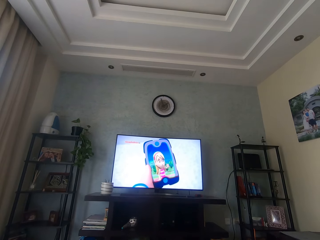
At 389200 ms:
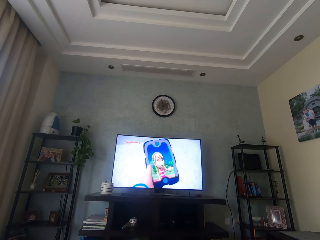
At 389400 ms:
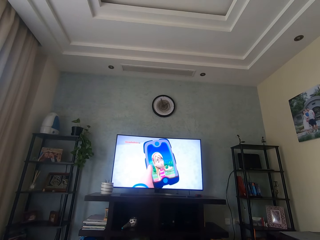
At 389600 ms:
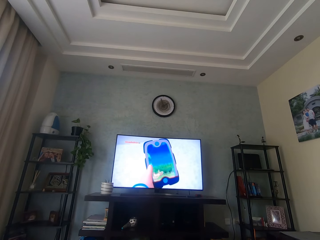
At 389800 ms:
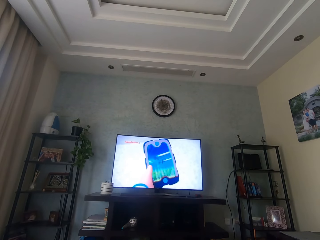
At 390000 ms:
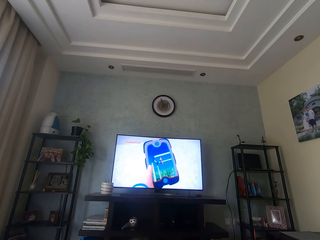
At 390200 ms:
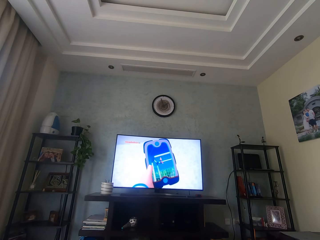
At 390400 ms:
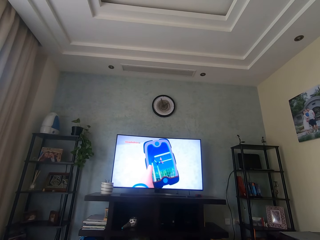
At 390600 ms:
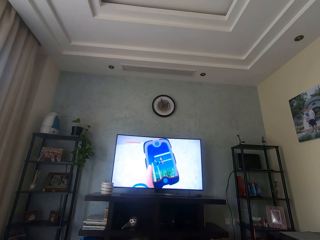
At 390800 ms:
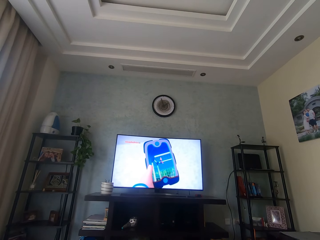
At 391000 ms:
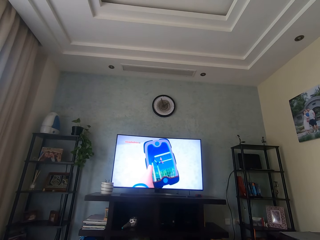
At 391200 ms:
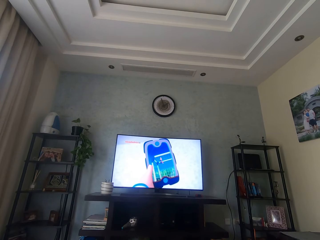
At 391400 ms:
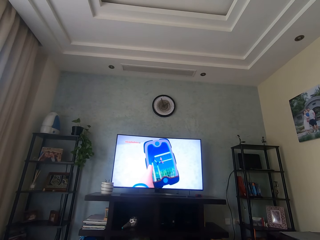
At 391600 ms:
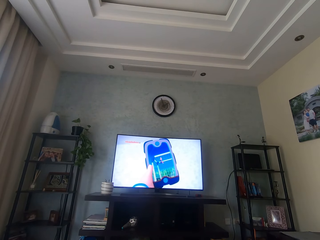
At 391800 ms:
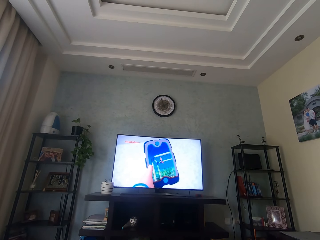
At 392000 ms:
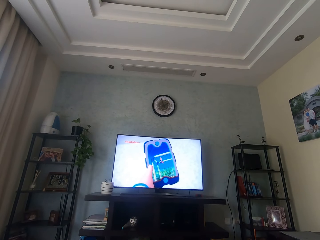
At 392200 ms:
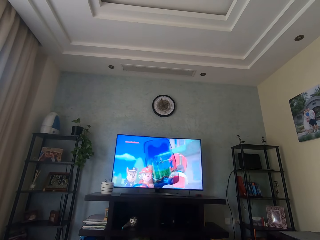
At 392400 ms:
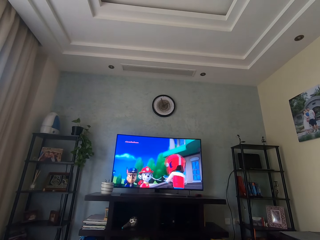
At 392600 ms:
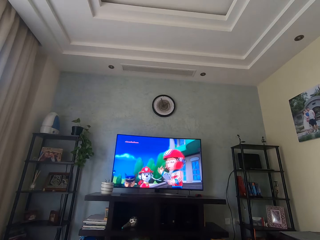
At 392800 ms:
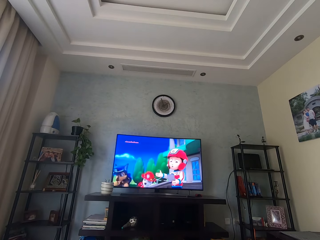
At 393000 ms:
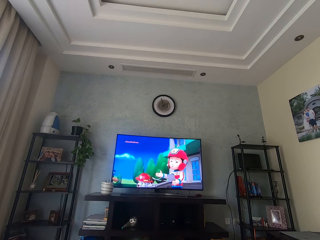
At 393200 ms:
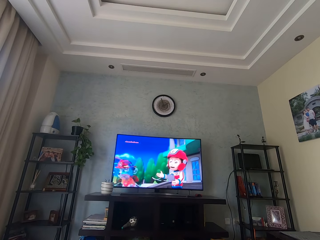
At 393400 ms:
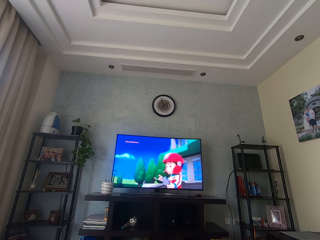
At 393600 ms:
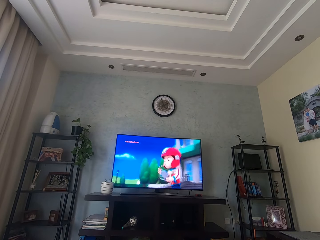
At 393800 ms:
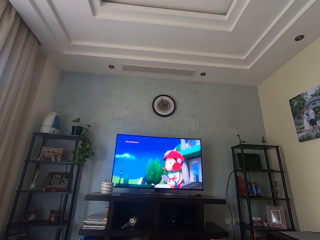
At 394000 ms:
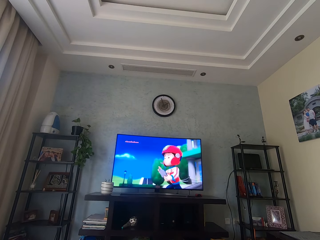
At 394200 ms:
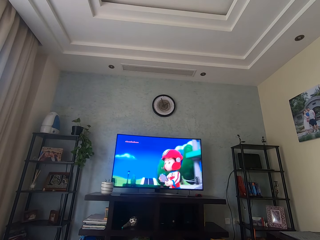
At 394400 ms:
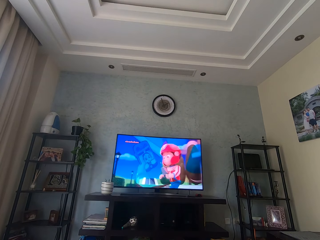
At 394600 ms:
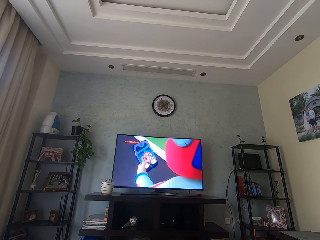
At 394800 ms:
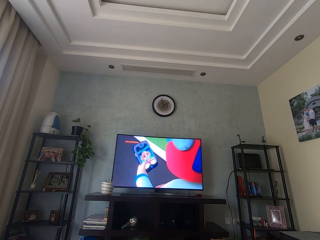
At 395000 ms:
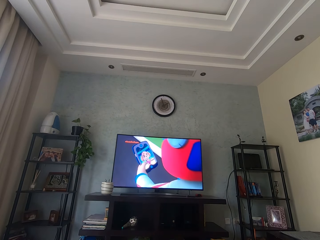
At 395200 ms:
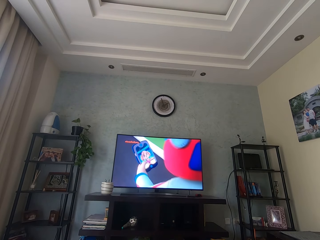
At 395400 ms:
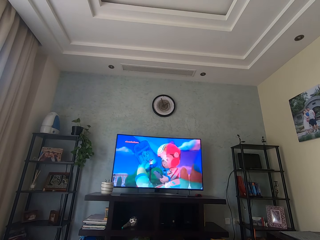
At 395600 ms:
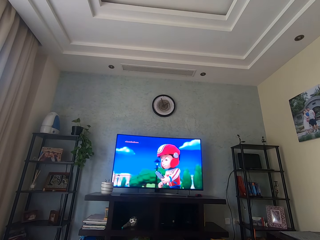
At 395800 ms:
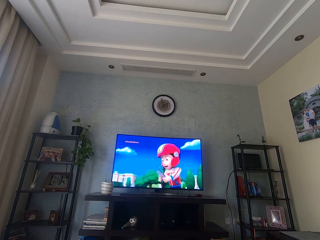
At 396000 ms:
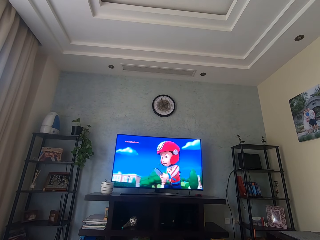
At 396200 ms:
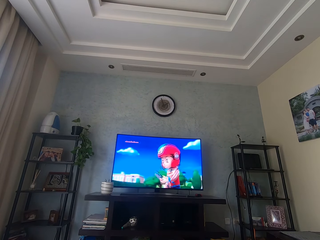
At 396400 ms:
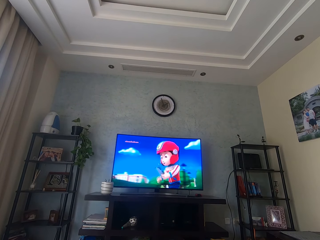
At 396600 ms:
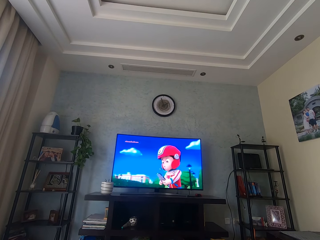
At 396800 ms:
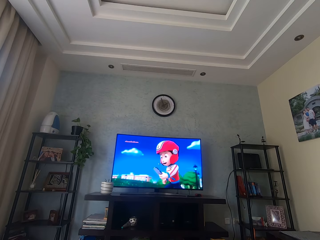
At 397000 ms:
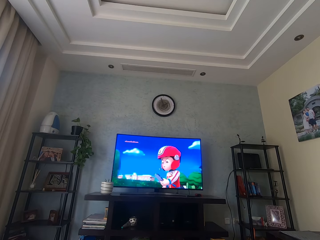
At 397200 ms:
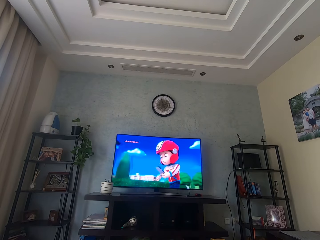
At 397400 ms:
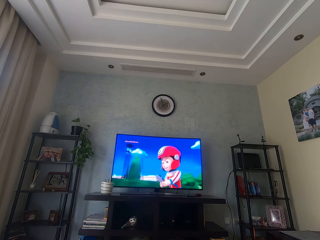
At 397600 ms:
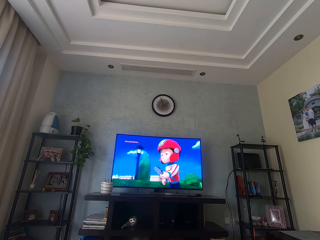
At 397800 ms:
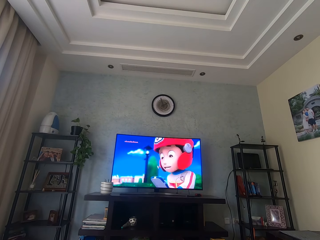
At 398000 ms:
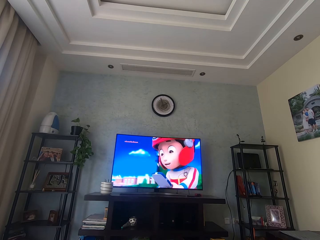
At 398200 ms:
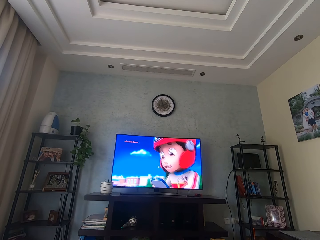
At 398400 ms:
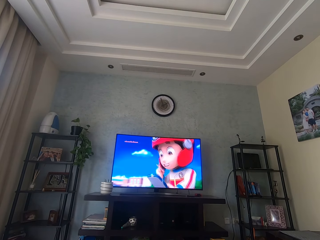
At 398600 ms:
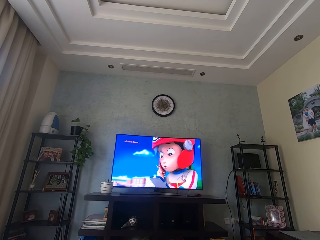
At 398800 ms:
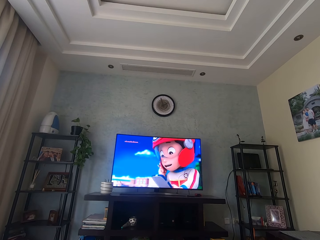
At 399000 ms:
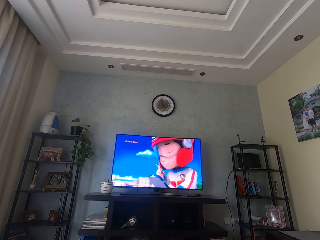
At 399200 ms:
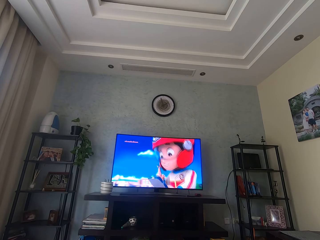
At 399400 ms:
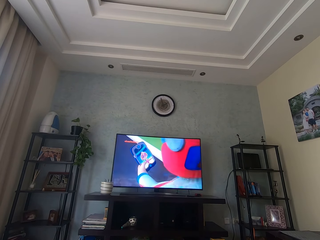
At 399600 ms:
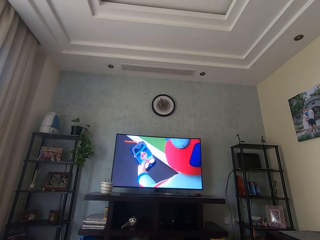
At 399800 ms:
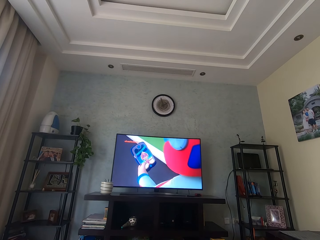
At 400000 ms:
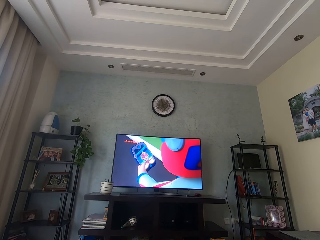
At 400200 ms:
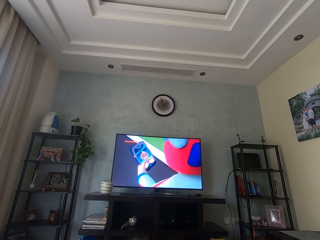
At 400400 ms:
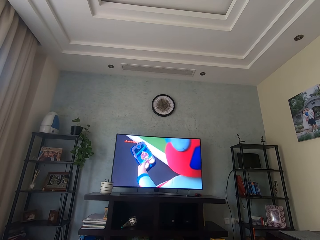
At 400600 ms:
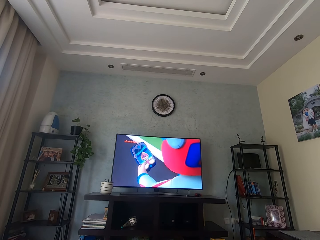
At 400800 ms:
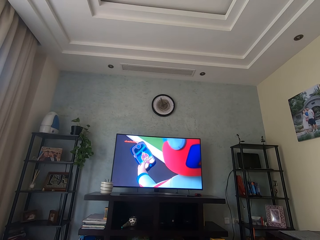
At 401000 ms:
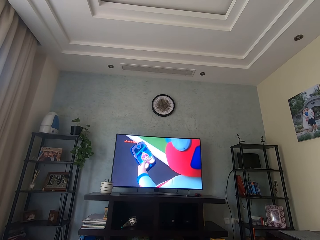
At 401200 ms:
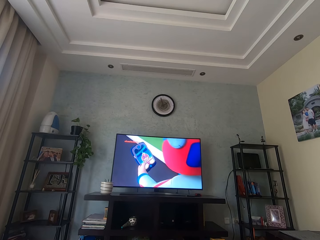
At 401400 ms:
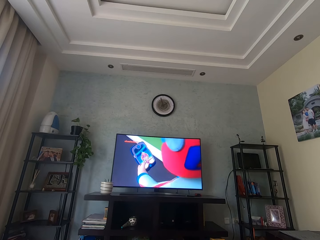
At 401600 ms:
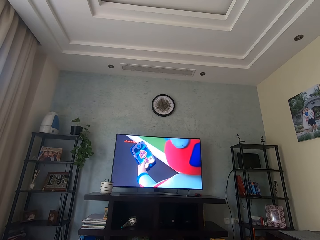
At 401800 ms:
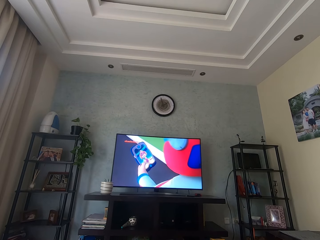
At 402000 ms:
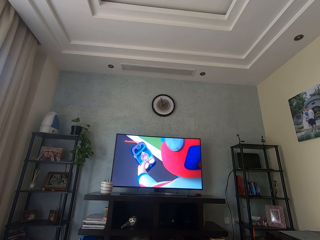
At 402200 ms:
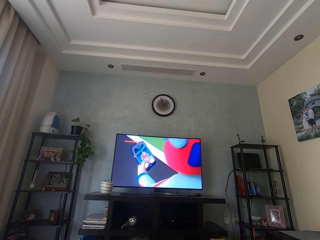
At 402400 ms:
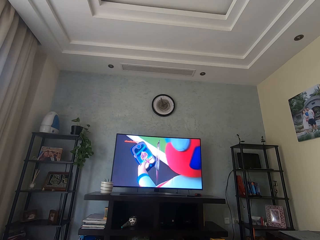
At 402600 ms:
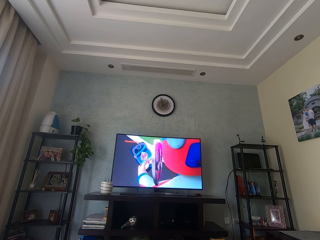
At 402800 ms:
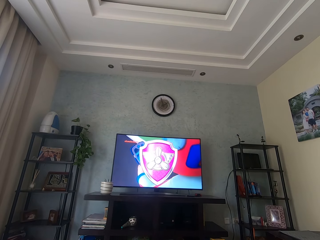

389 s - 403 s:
The camera wearer watches television. They watch television again.

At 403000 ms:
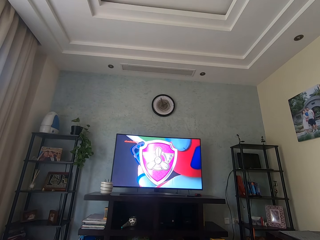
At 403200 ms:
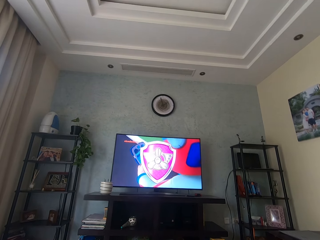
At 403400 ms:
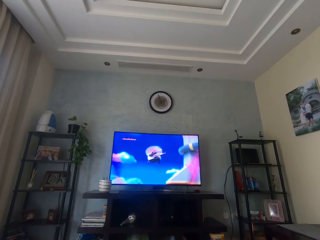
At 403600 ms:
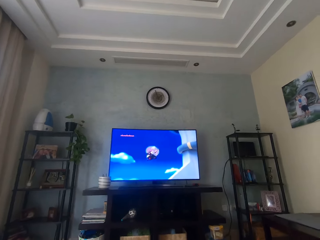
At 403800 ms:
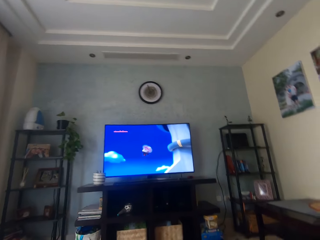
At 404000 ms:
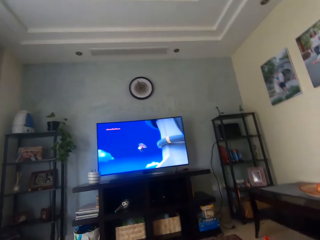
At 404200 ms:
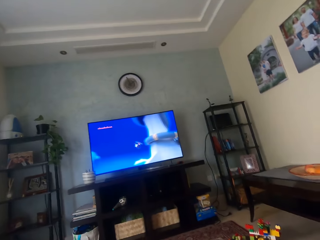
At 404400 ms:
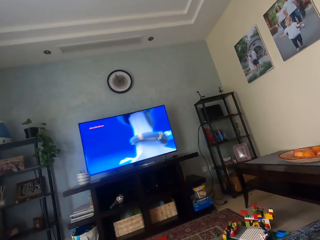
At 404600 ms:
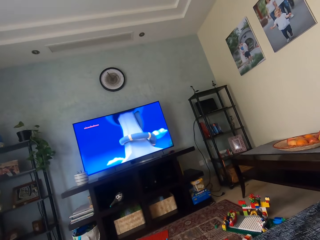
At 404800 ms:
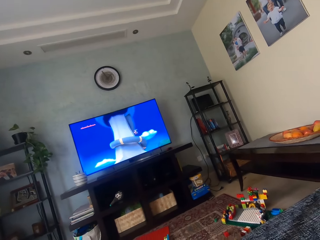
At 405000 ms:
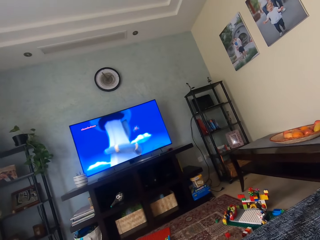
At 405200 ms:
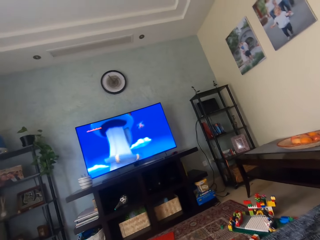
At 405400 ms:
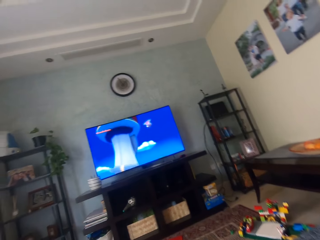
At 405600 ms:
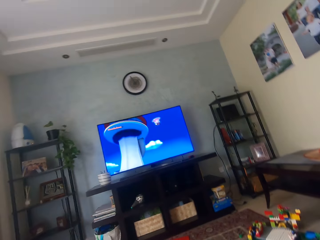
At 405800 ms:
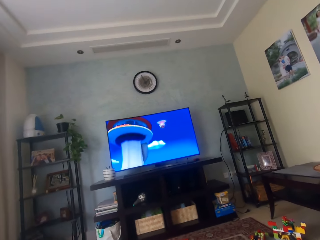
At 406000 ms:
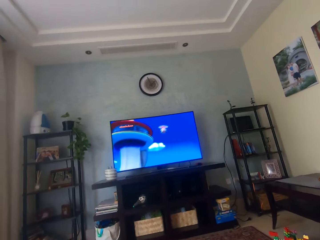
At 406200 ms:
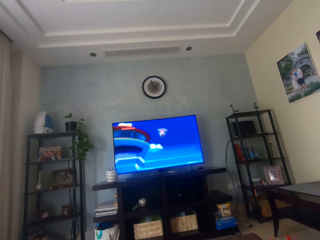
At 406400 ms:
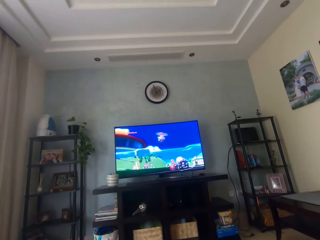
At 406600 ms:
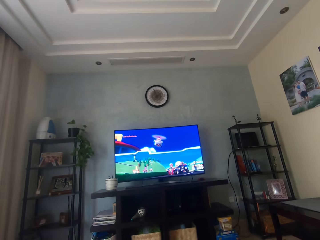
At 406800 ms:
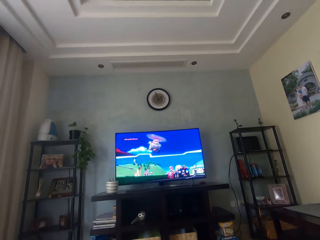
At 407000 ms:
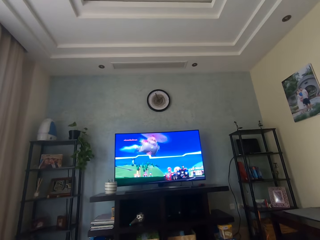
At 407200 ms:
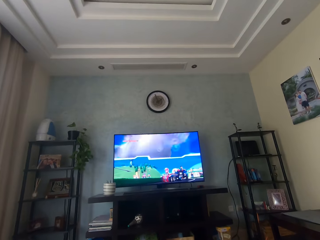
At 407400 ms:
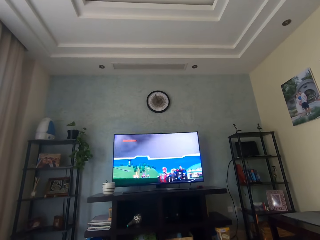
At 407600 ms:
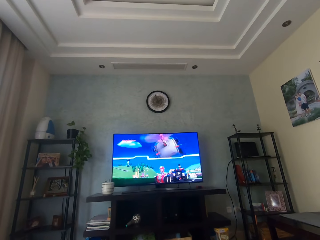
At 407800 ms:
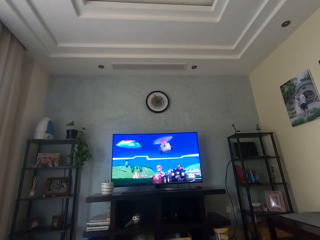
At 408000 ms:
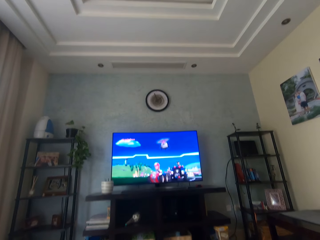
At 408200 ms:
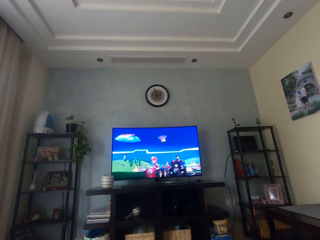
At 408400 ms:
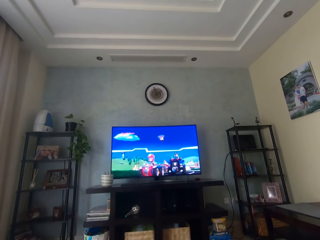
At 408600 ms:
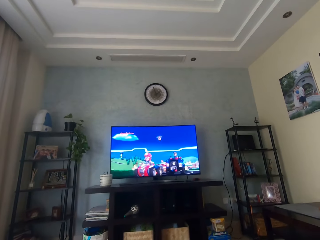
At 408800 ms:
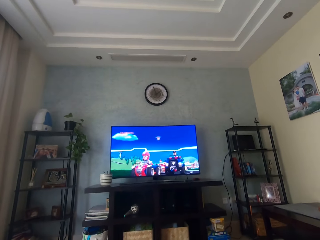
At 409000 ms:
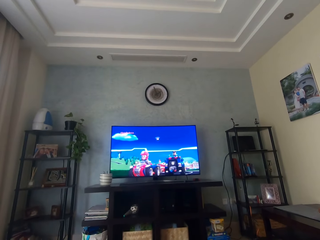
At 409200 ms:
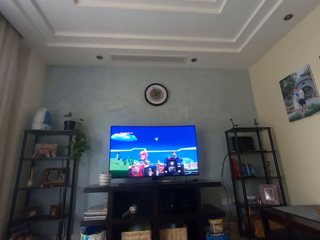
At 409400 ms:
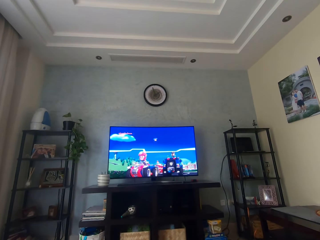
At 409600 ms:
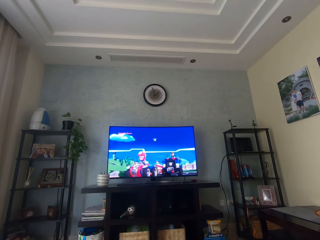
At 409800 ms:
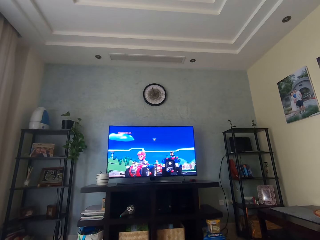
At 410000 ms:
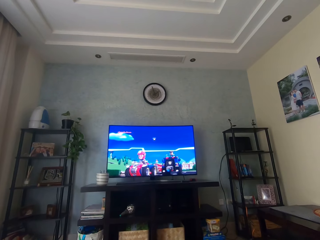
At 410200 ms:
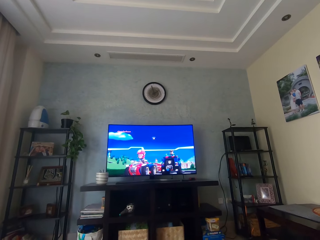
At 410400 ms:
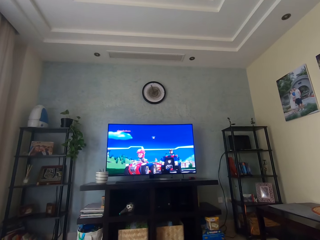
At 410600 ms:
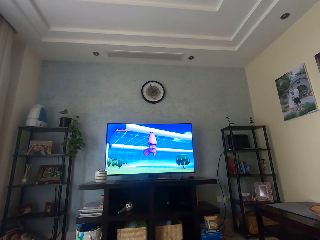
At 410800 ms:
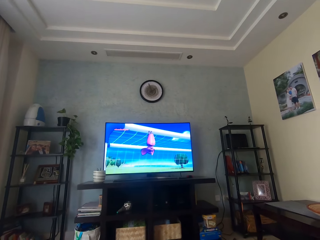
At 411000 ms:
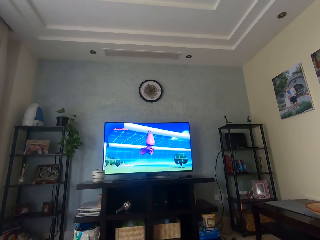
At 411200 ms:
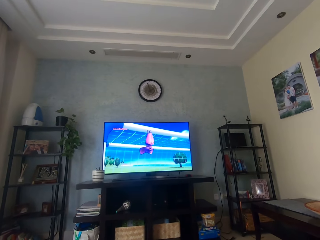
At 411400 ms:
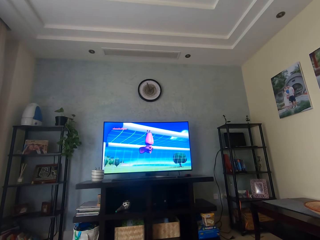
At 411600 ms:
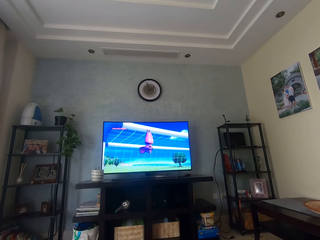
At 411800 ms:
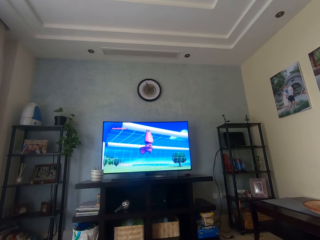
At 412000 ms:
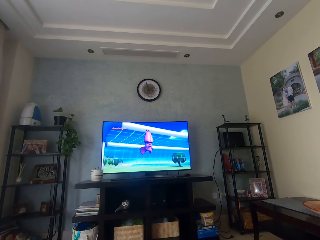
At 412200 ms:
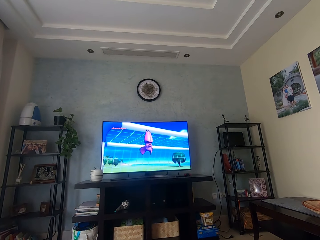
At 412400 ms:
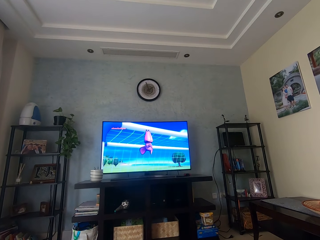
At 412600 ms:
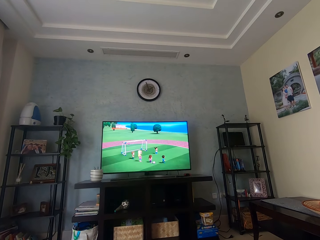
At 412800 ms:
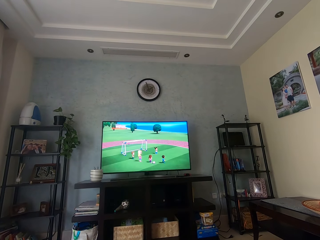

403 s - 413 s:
The camera wearer looks around. They look around again. They watch television.
